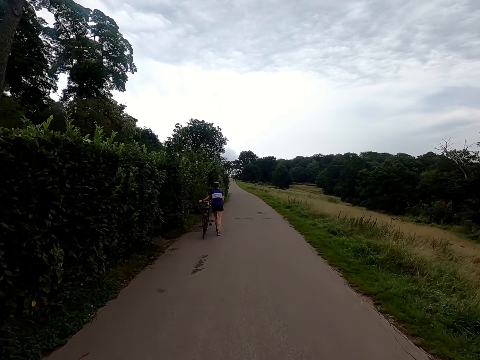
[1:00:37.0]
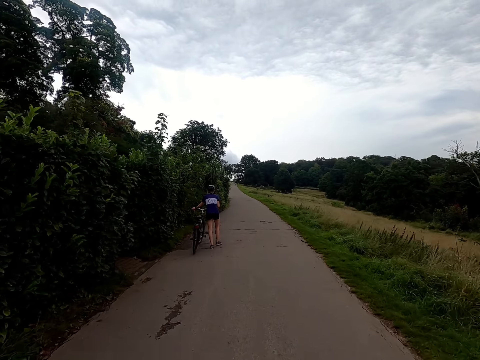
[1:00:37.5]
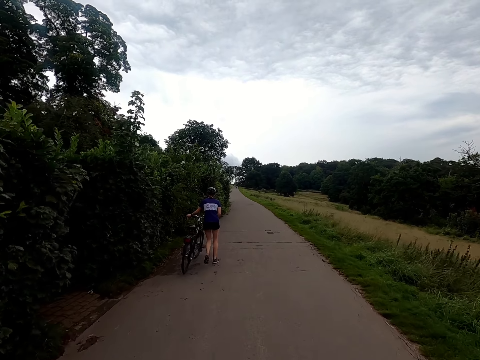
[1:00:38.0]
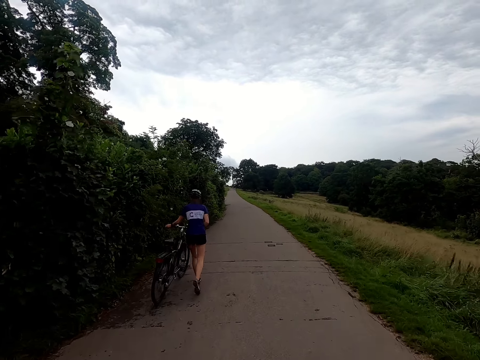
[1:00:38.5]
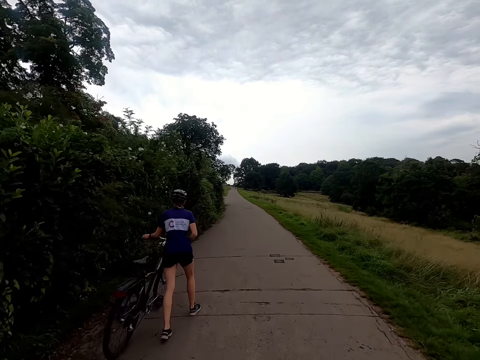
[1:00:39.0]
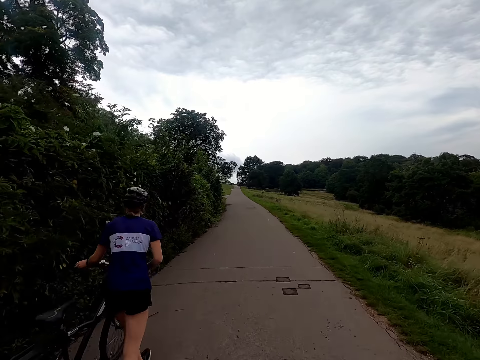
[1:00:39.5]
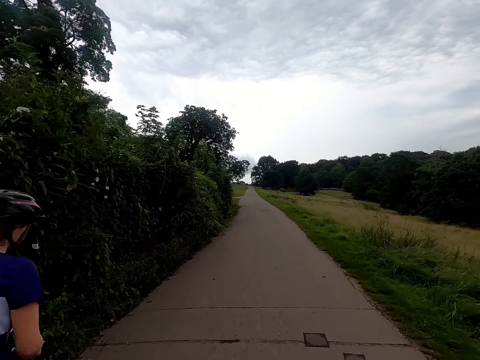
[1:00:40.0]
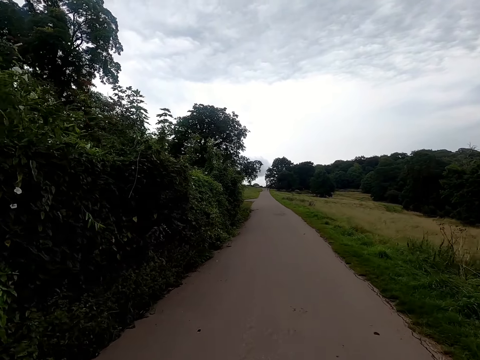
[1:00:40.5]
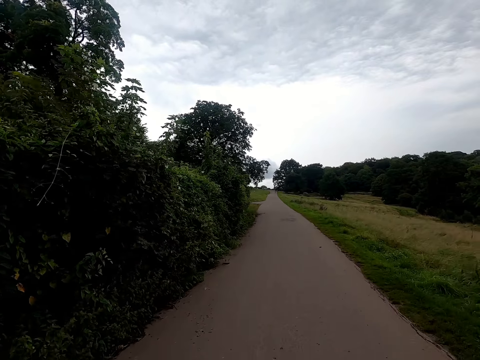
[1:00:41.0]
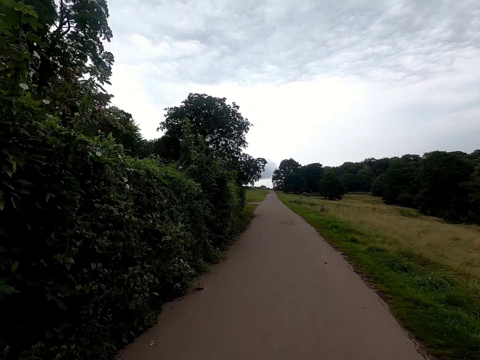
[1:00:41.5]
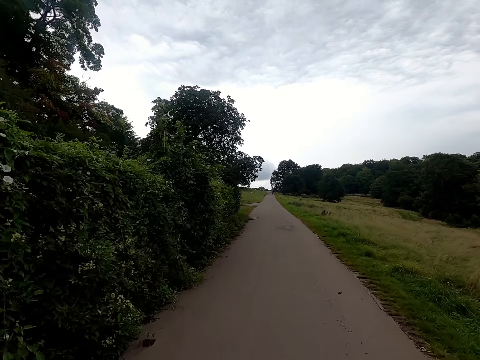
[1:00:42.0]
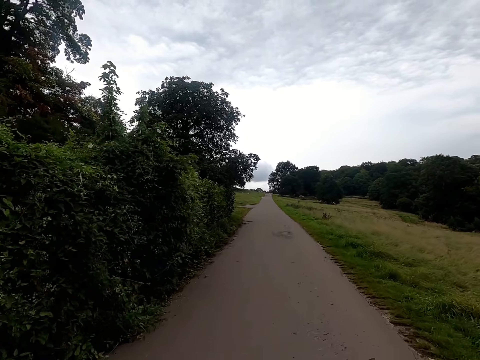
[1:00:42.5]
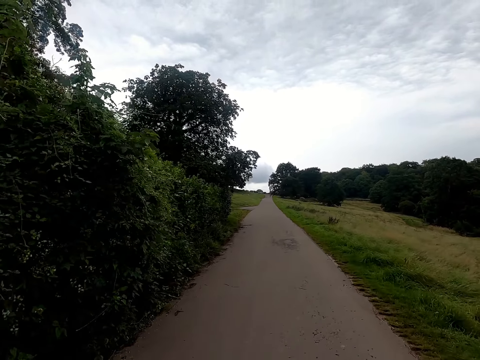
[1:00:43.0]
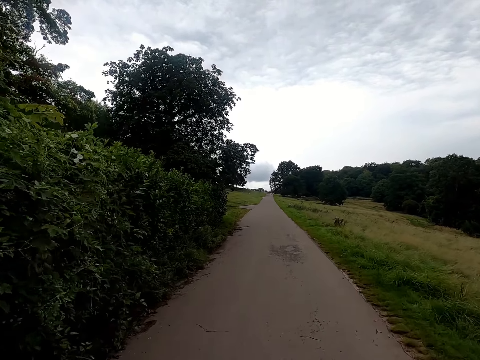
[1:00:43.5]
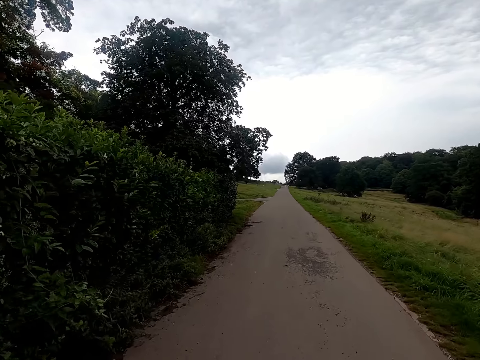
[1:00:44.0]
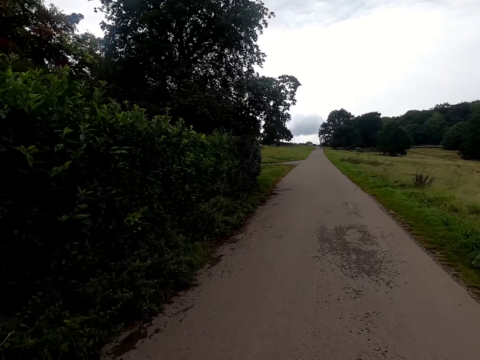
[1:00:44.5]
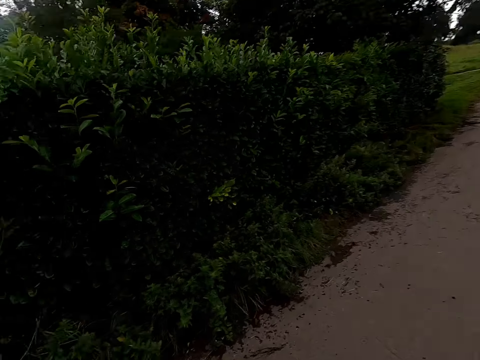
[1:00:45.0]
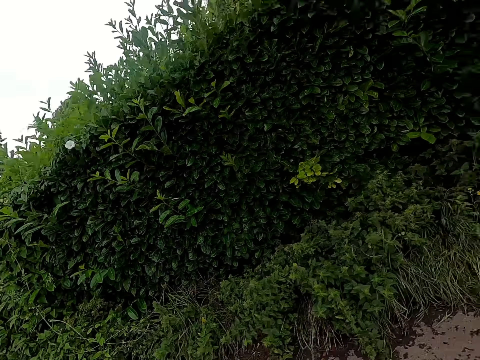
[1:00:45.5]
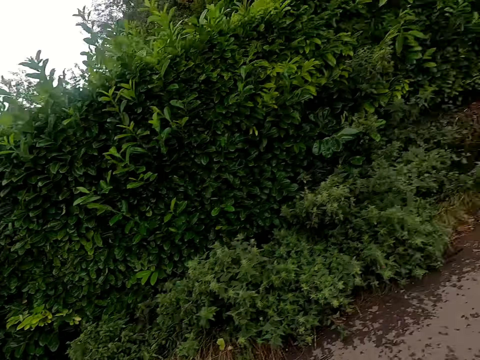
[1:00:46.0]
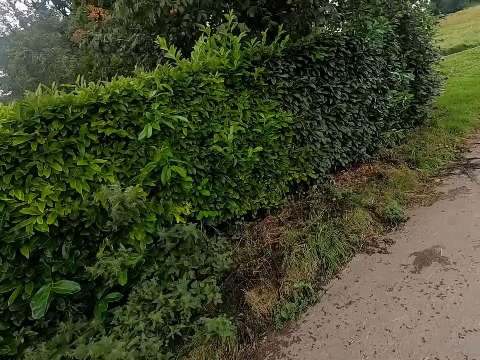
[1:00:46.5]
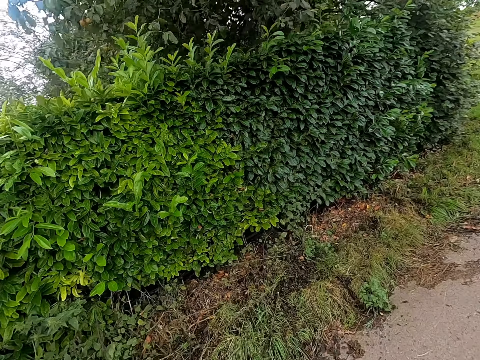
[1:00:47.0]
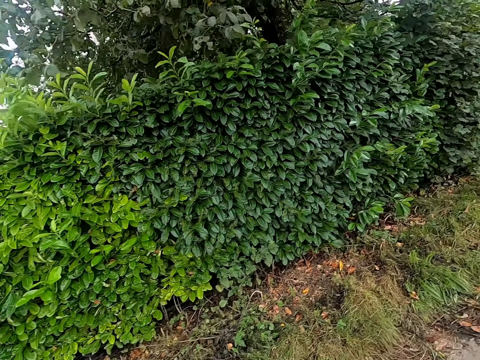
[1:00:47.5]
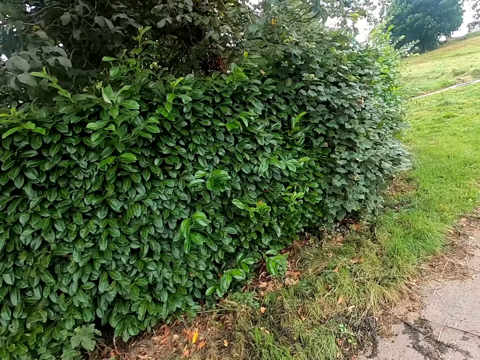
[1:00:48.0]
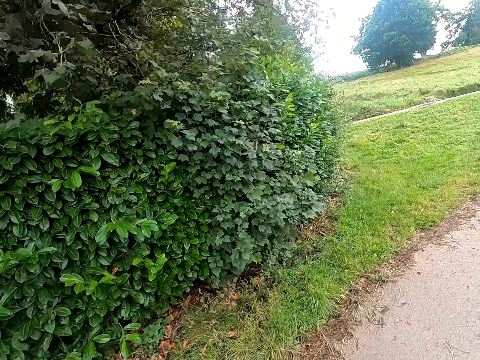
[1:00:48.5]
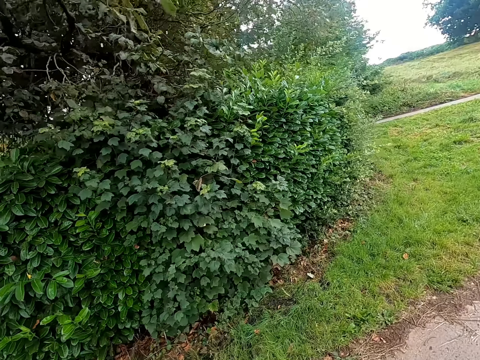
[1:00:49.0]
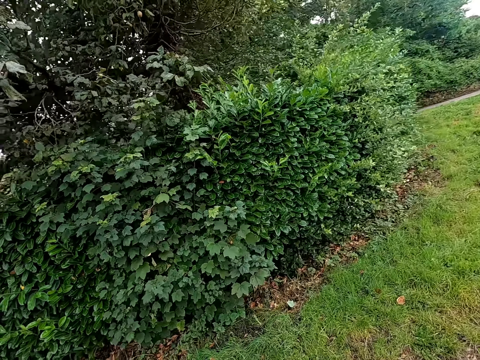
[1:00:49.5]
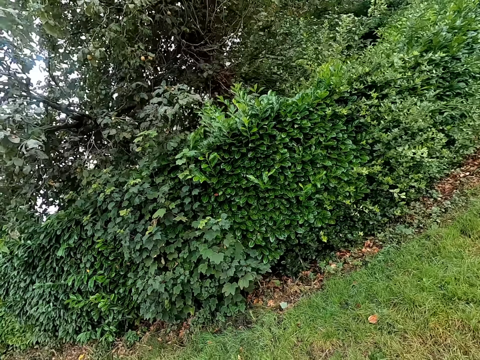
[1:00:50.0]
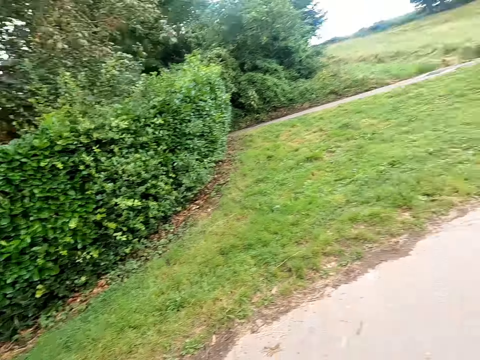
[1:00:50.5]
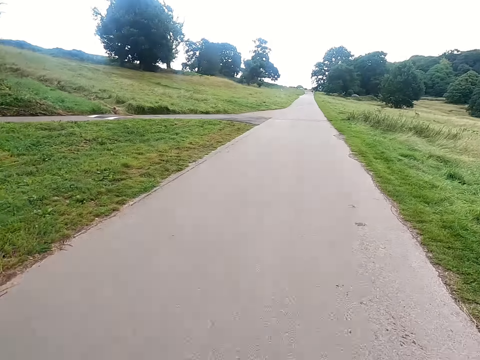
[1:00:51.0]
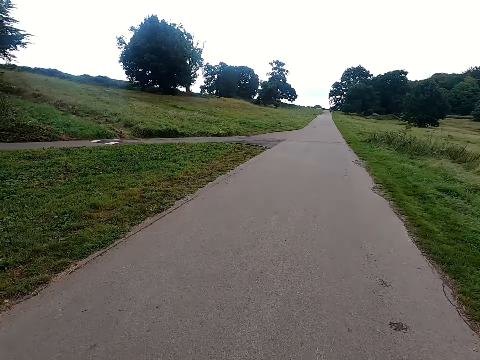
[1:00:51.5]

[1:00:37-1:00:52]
The camera wearer cycles along the pathway. They look behind.

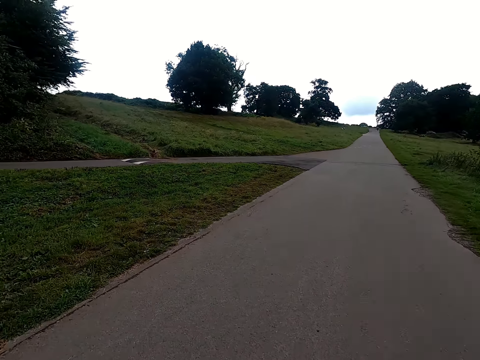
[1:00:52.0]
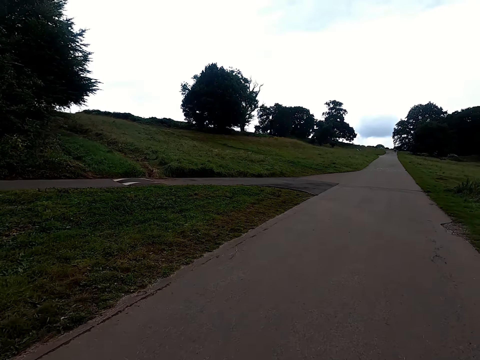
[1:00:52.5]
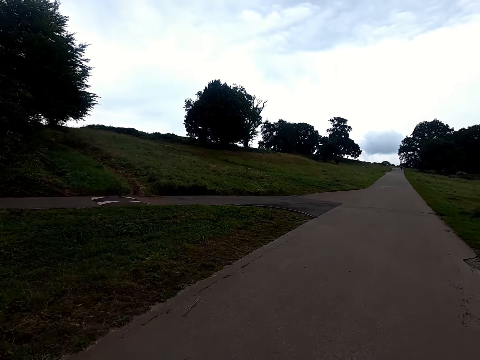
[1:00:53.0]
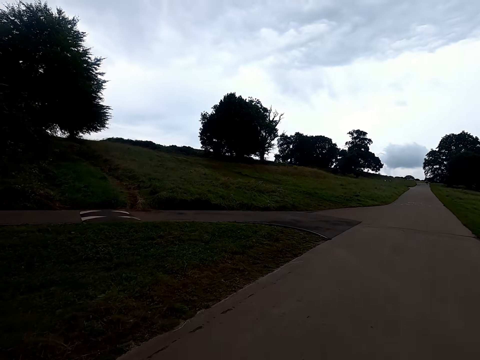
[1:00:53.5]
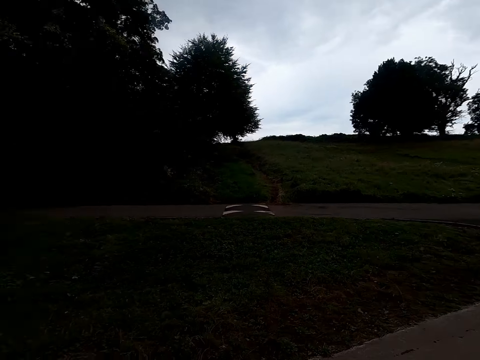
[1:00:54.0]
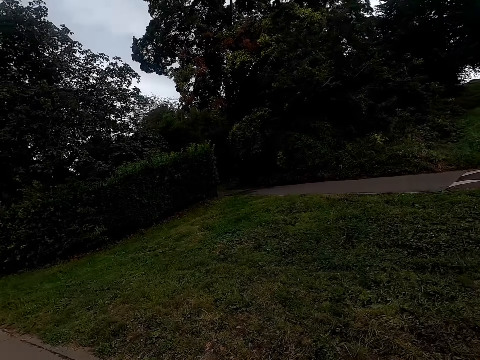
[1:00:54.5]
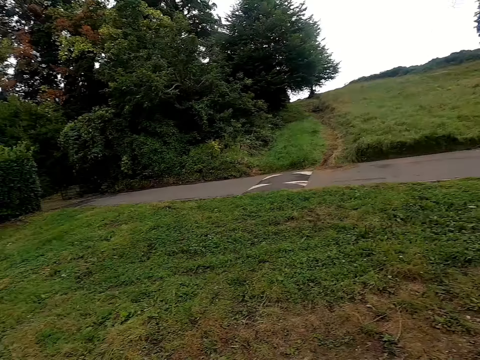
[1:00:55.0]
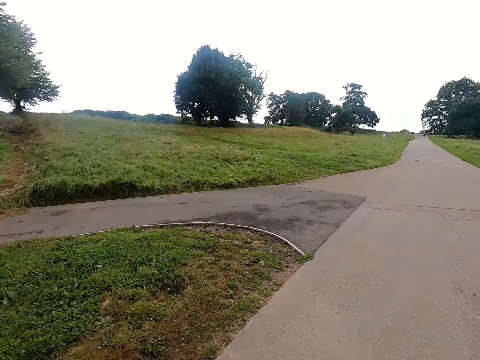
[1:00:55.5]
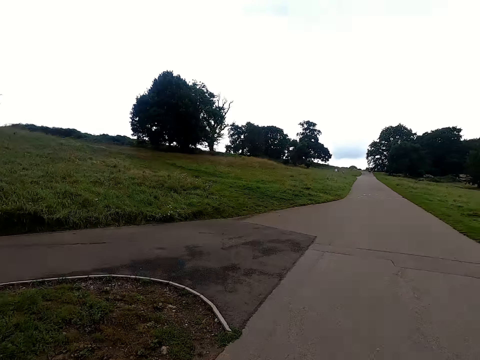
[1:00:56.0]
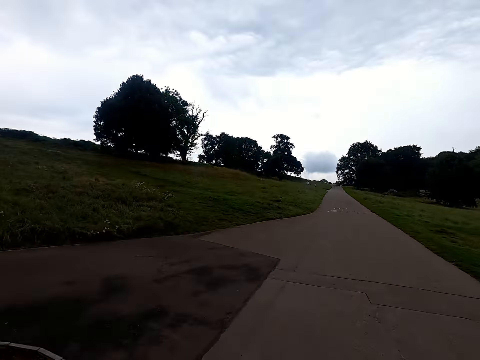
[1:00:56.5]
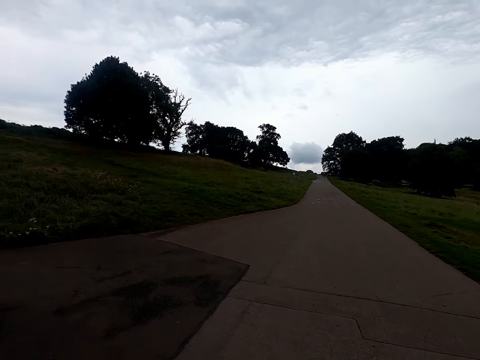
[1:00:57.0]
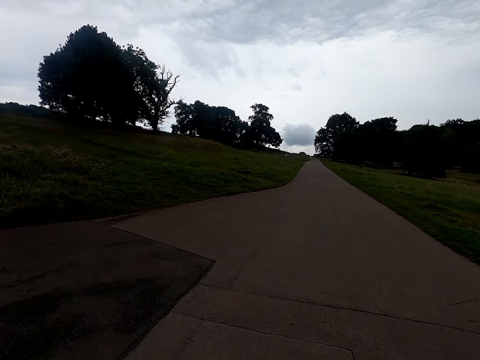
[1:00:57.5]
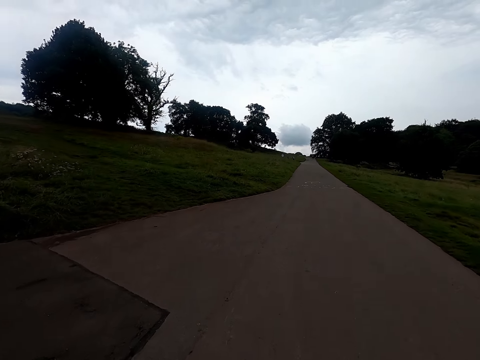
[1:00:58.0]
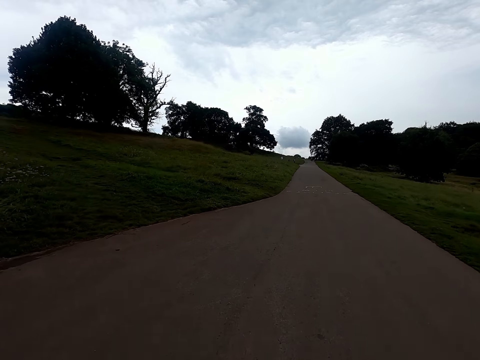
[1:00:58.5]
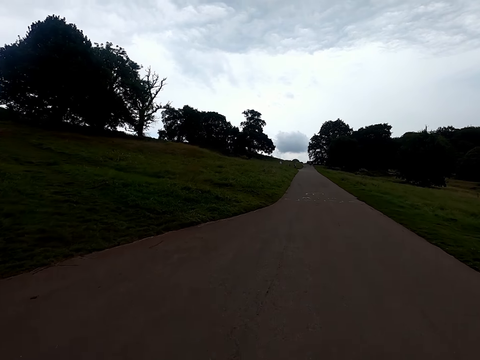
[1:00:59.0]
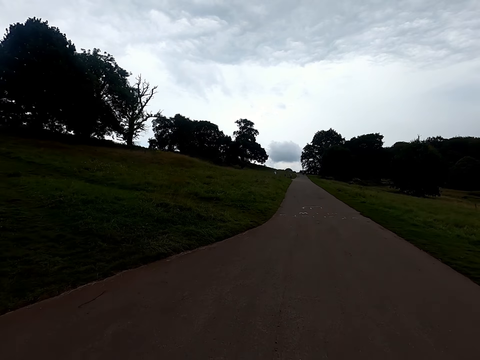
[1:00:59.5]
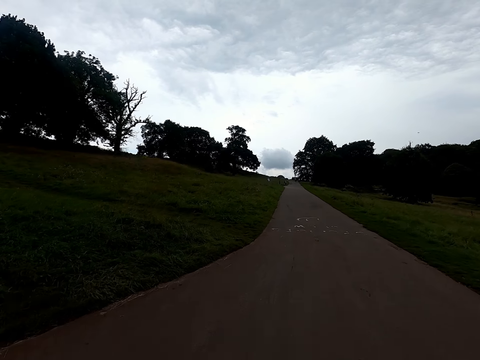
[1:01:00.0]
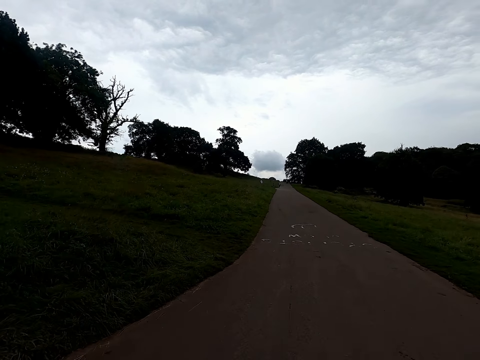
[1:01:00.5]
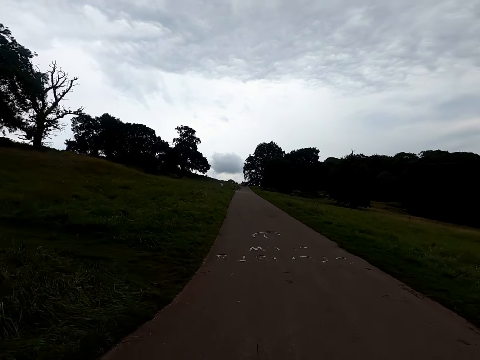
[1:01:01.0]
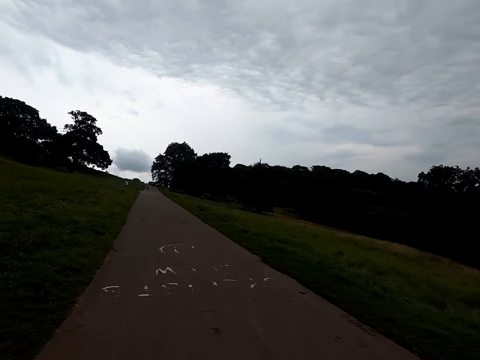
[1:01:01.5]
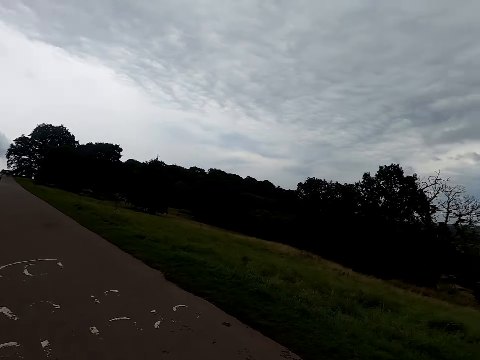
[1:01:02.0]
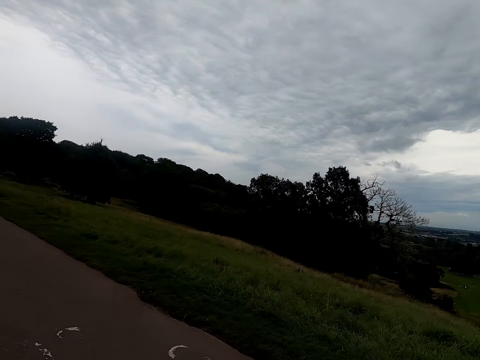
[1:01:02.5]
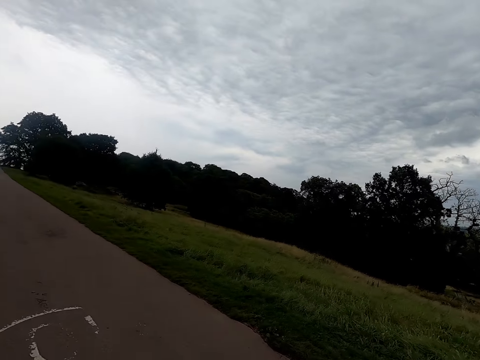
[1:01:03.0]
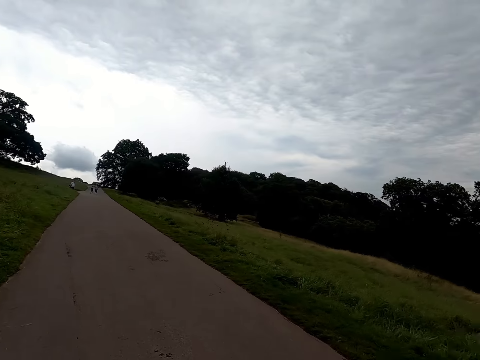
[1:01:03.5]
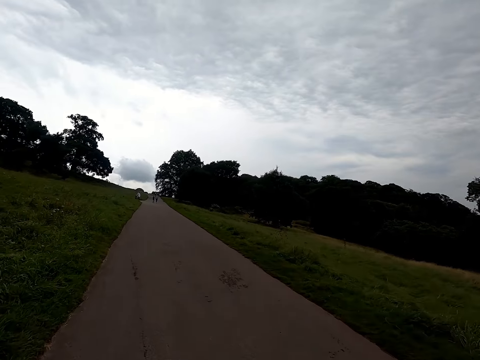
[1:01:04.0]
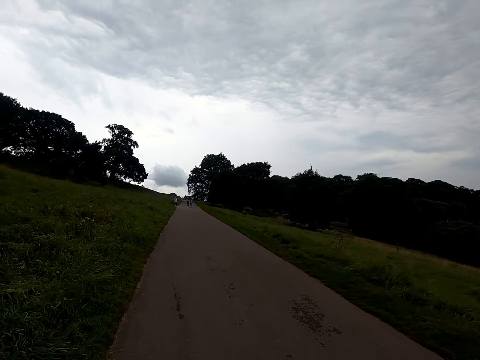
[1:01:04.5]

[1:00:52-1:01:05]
The camera wearer looks aside.
